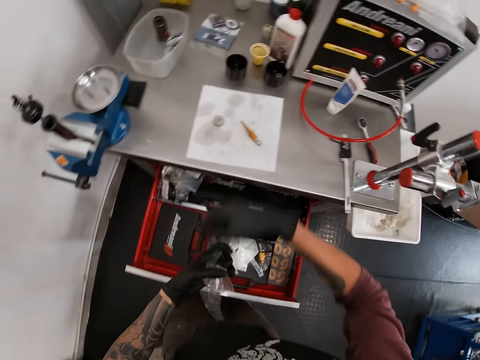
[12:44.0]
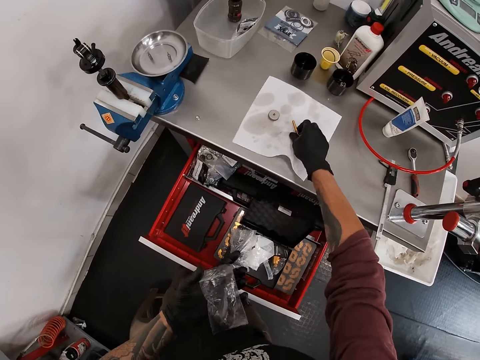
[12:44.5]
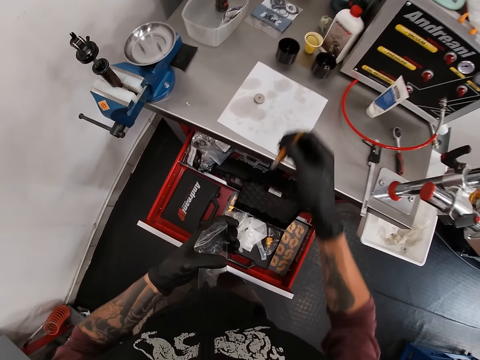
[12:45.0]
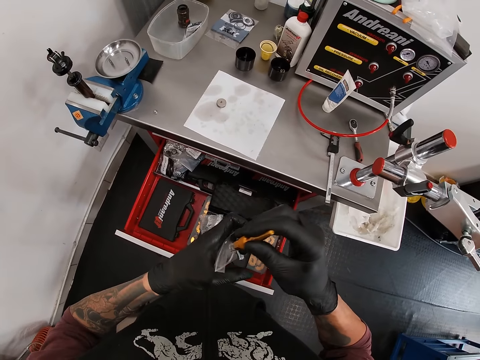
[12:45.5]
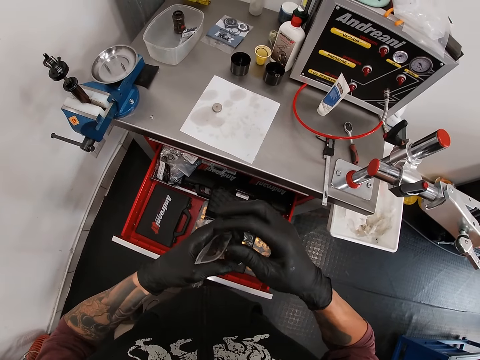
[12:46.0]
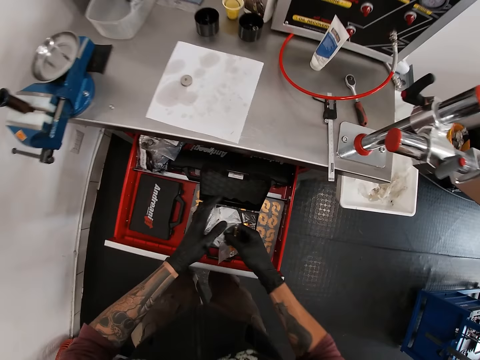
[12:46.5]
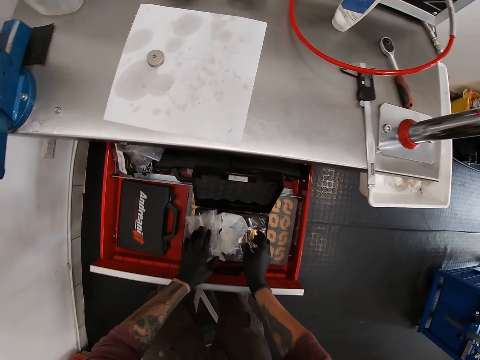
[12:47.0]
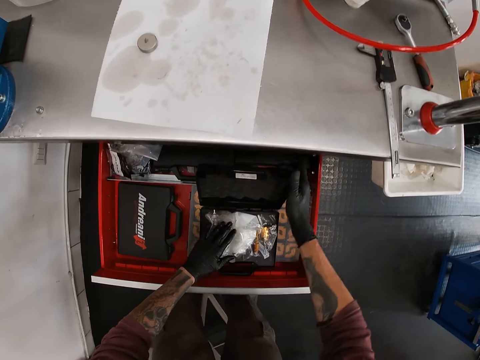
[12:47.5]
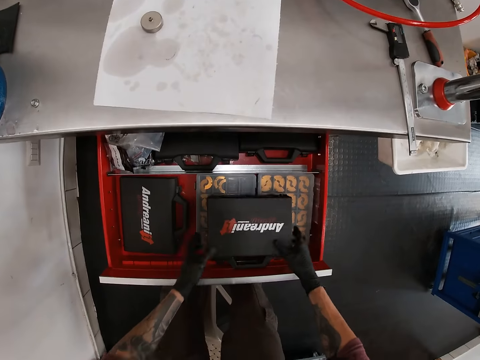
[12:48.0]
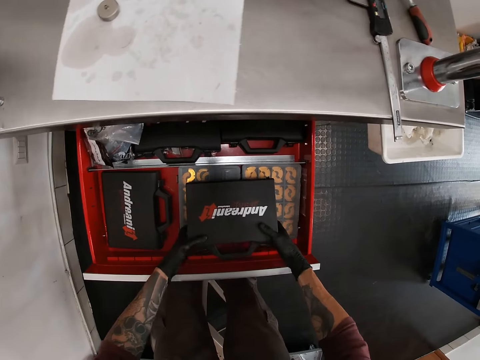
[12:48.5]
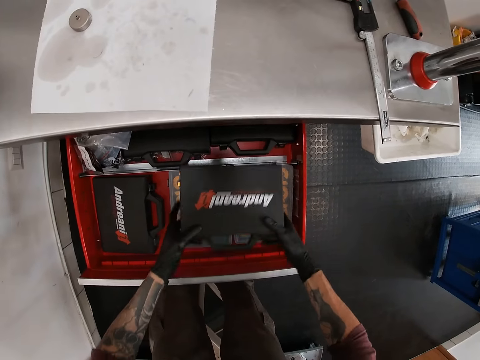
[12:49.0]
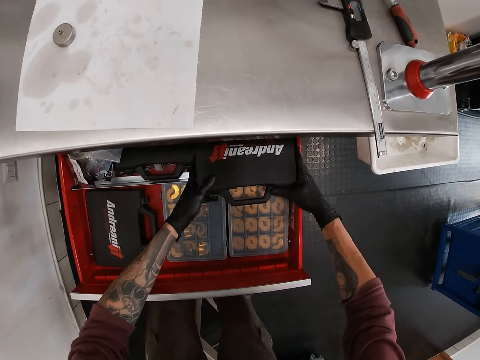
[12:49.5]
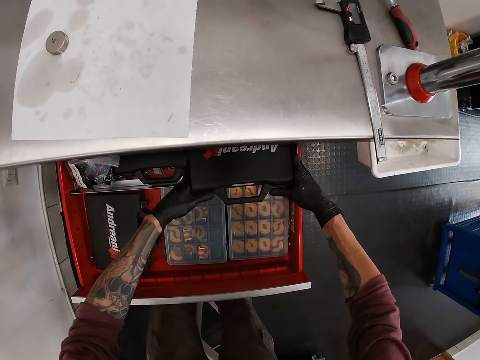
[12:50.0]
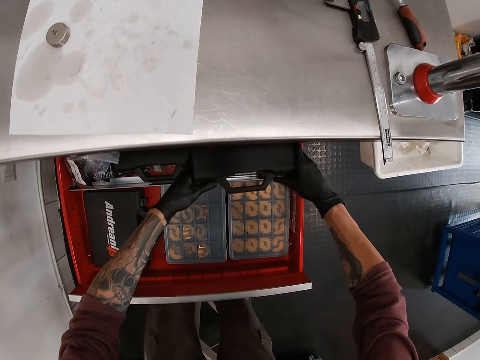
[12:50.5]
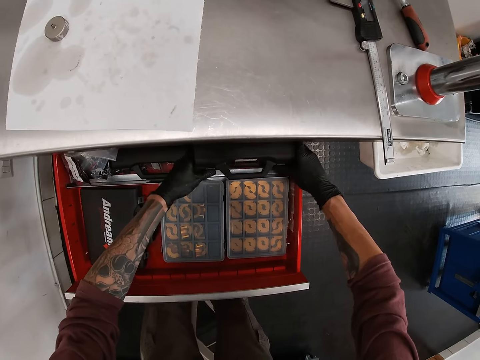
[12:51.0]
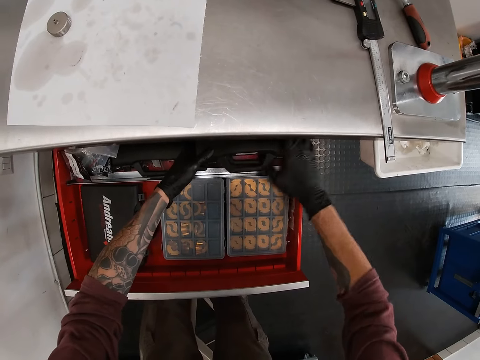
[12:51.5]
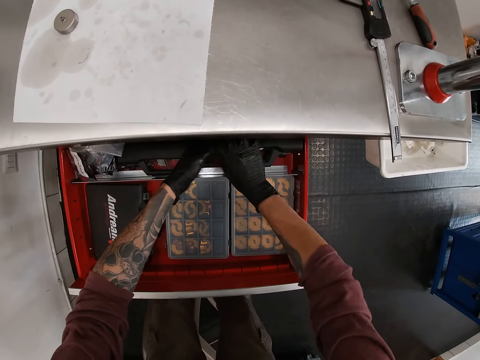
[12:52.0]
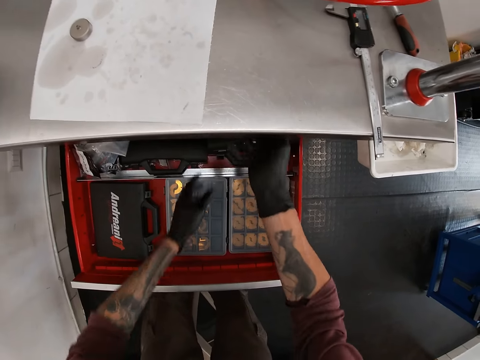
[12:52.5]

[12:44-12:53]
The camera wearer picks the coupled nozzle from the table with his right hand. He puts the coupled nozzle inside the plastic bag with his right hand. He puts the plastic bag of coupled nozzle in the tool box with his right hand. He places his left hand on the plastic bags inside the tool box. He closes the tool box with his right hand. He puts the tool box on a tool box inside the drawer with both hands.

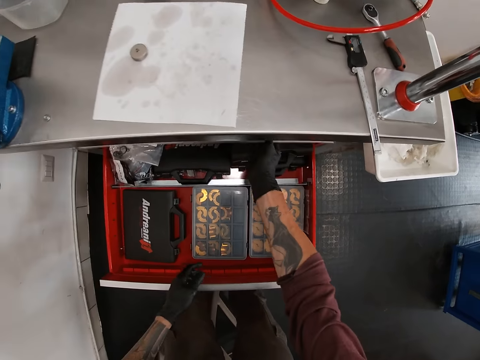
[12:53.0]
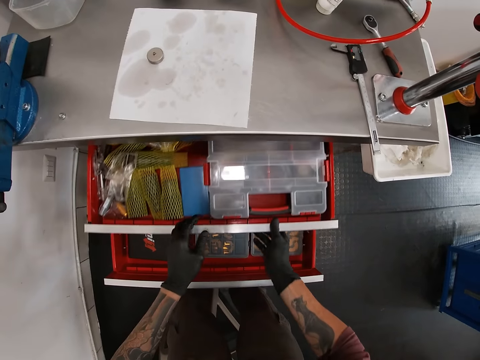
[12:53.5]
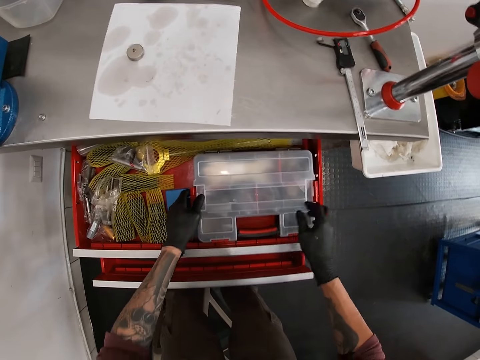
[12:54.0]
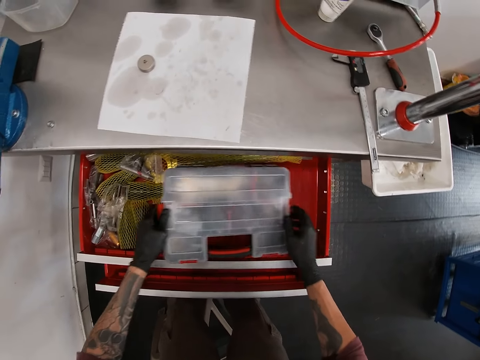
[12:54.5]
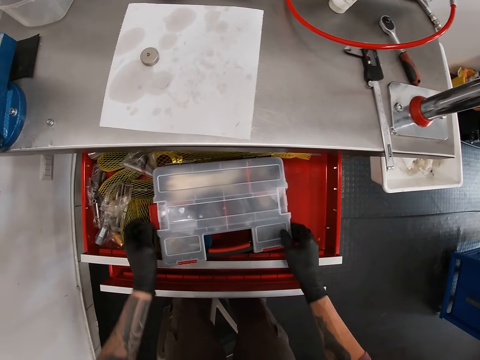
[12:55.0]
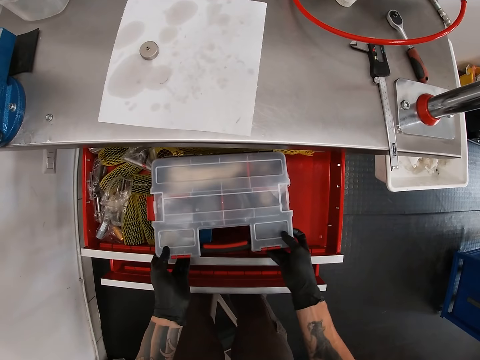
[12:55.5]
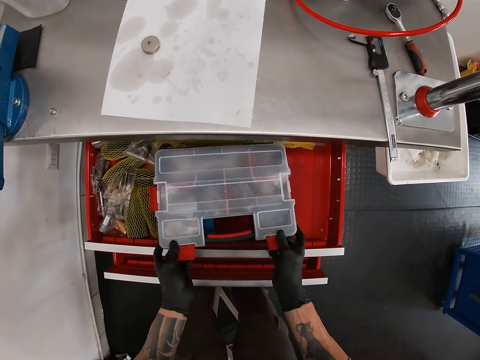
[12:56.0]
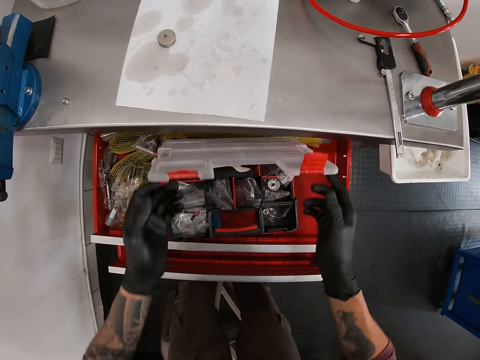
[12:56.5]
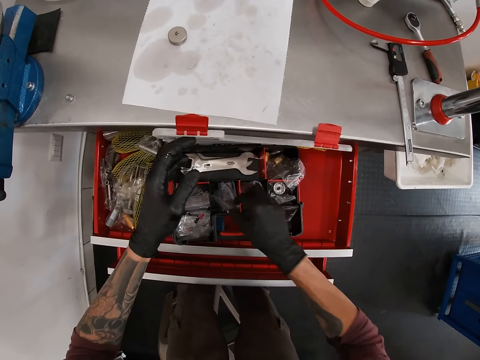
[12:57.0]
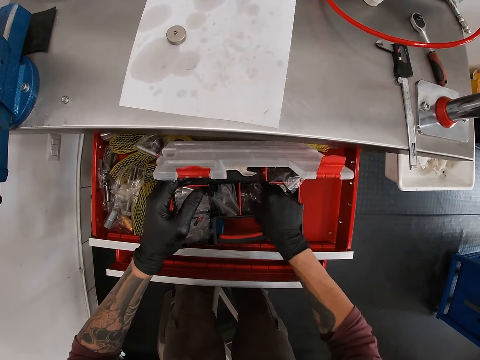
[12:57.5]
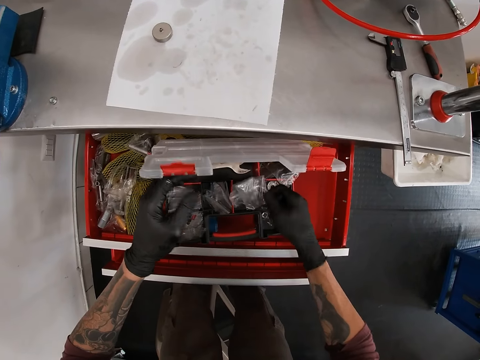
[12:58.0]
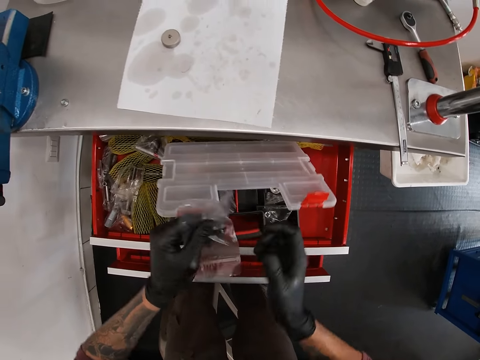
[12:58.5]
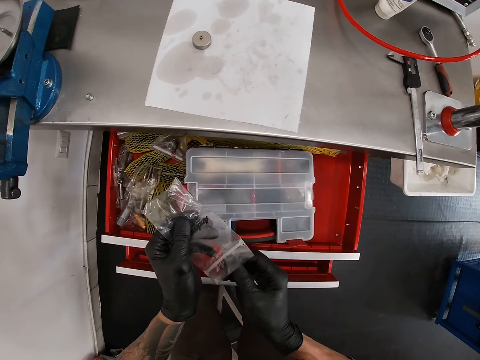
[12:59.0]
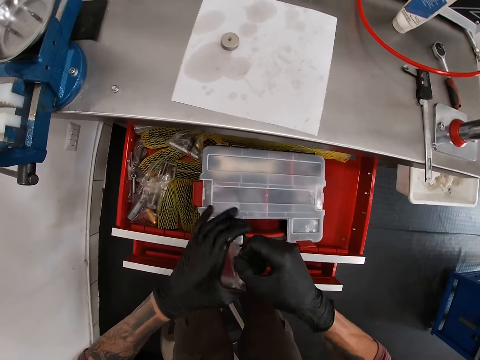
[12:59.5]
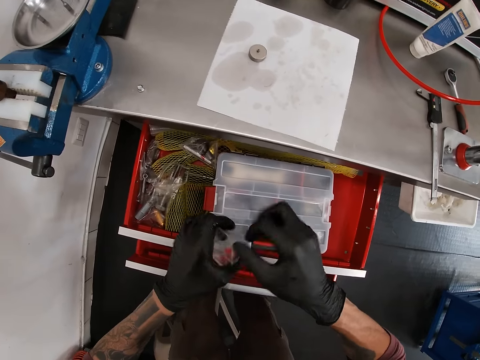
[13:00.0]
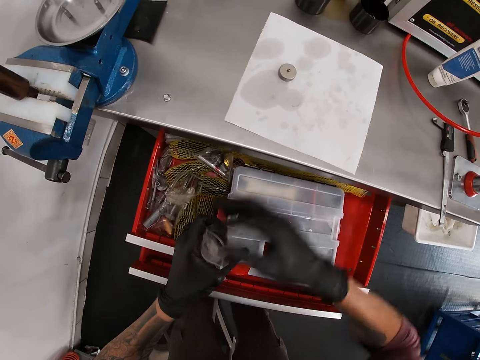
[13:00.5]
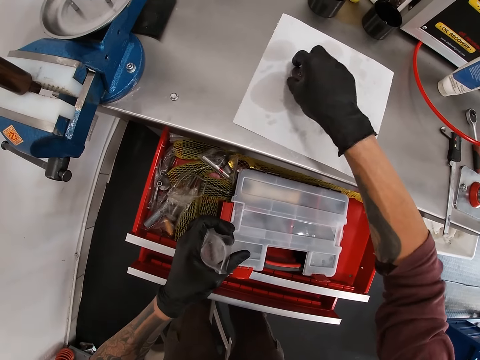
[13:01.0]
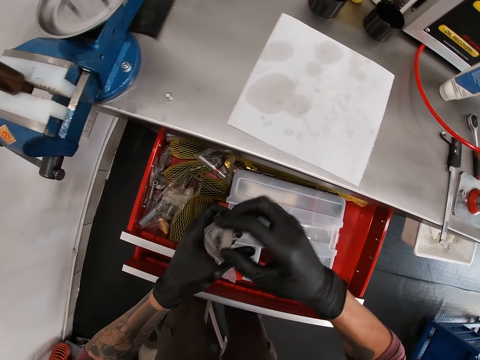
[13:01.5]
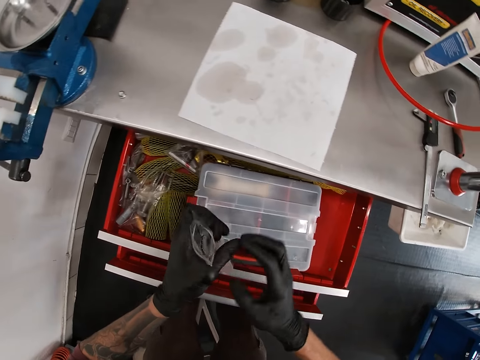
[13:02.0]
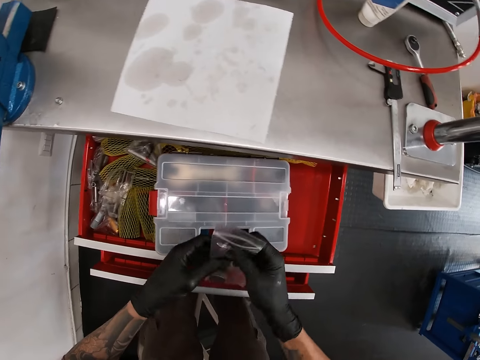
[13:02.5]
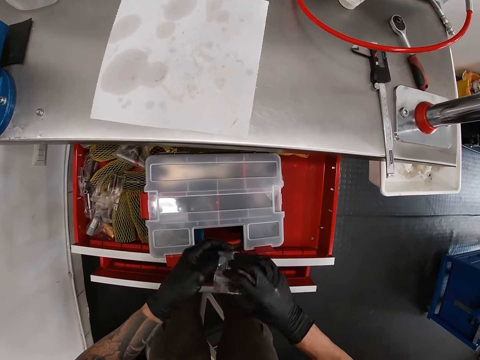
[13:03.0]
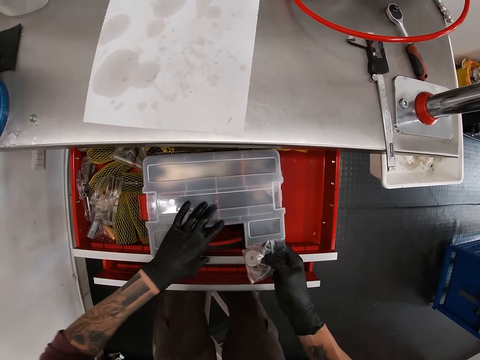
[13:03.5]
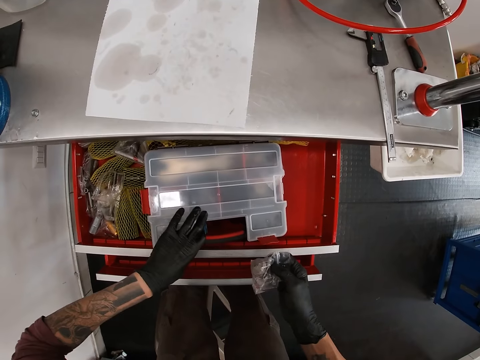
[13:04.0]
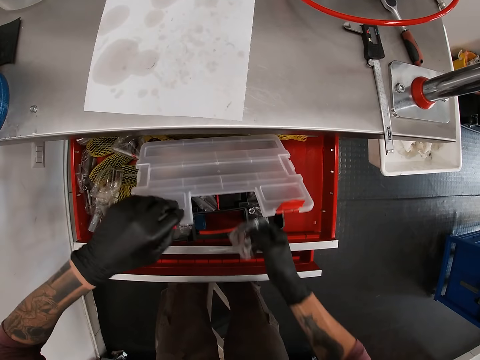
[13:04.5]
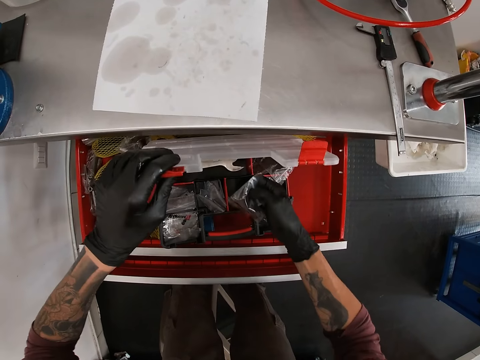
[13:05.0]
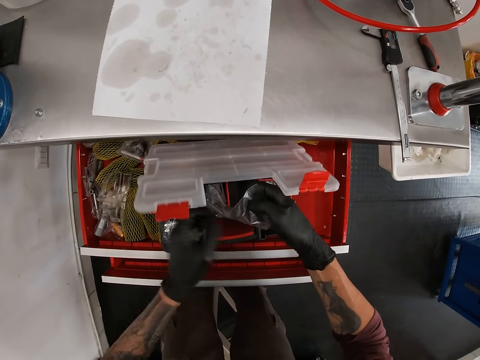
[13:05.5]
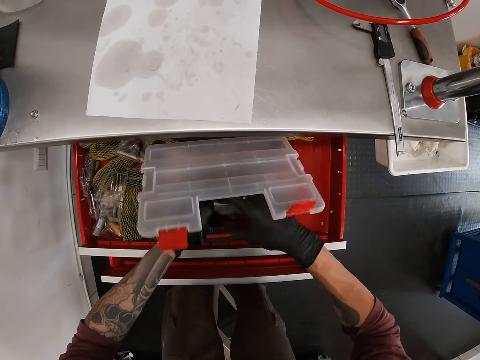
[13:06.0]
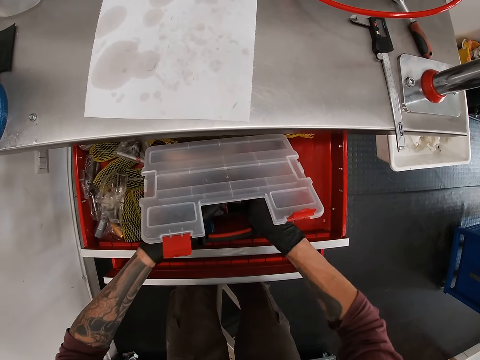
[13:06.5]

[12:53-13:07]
The camera wearer opens the door of the drawer with his right hand. He adjusts a tool box in the drawer with both hands. He opens the tool box with both hands. He picks a plastic bag or paper from the tool box with his right hand. He holds the plastic bag with his left hand and opens the plastic bag with his right hand. He picks the valve handwheel from the table with his right hand. He puts the valve handwheel inside the plastic bag with his right hand. He folds the plastic bag with both hands. He opens the tool box with his left hand. He folds the plastic bag of valve handwheel with both hands. He puts the paper in the toolbox.

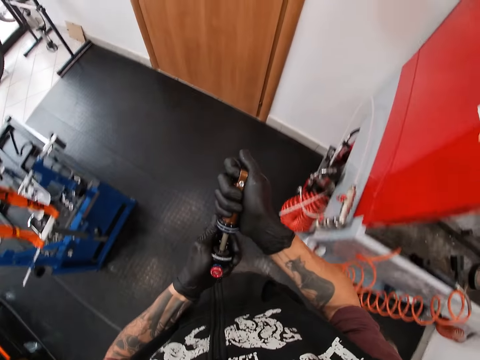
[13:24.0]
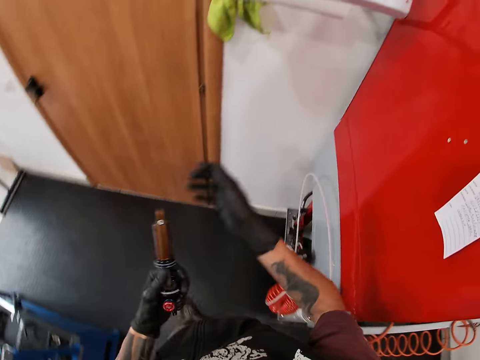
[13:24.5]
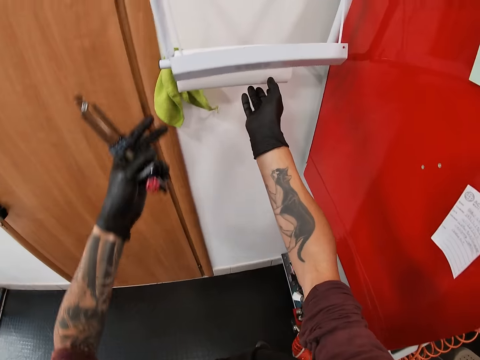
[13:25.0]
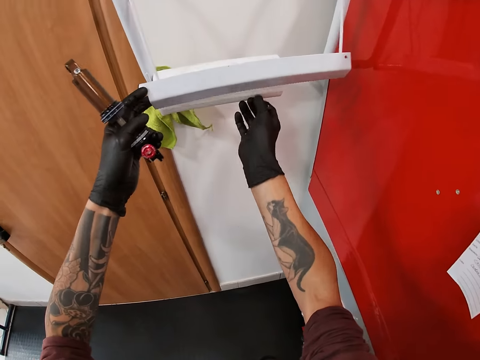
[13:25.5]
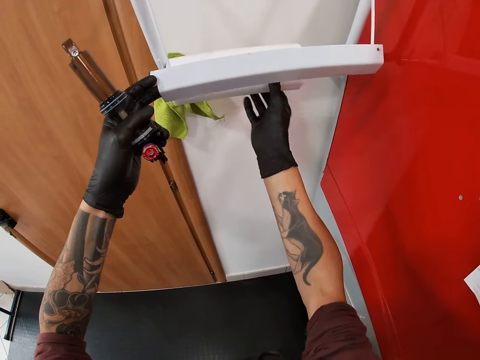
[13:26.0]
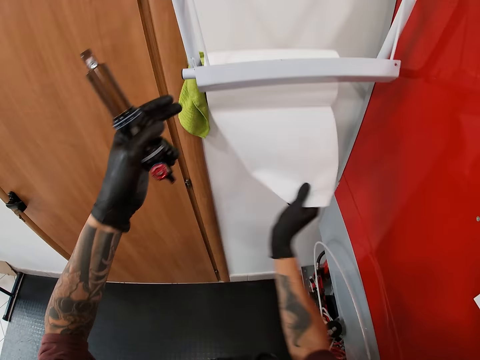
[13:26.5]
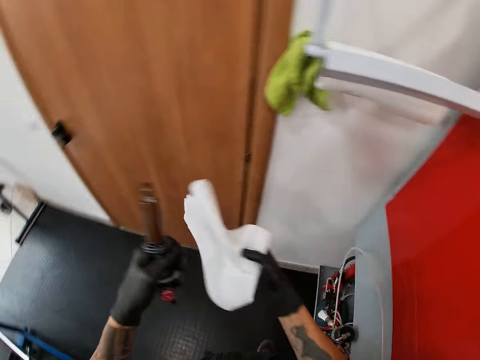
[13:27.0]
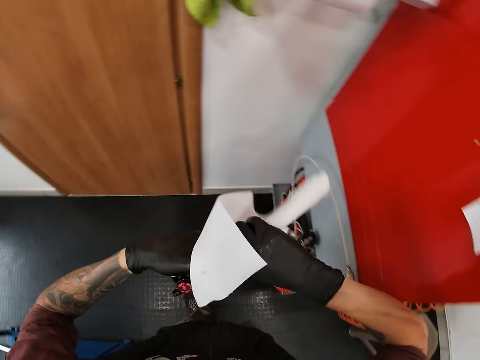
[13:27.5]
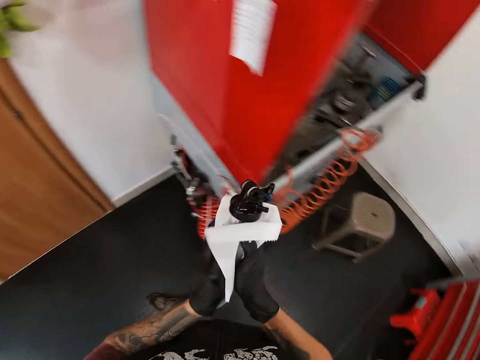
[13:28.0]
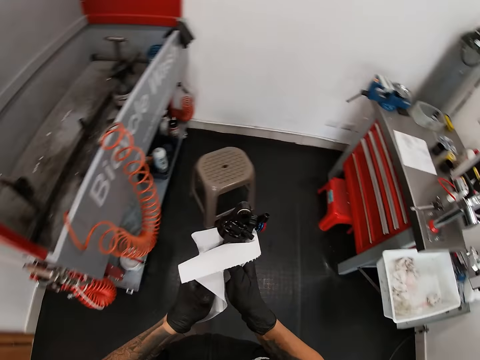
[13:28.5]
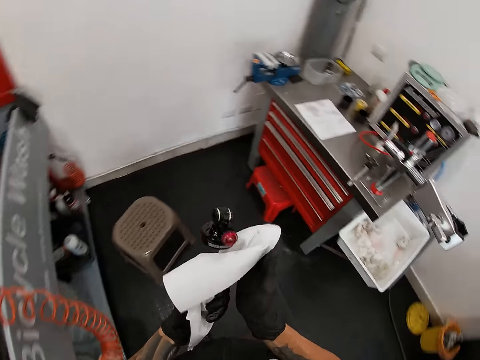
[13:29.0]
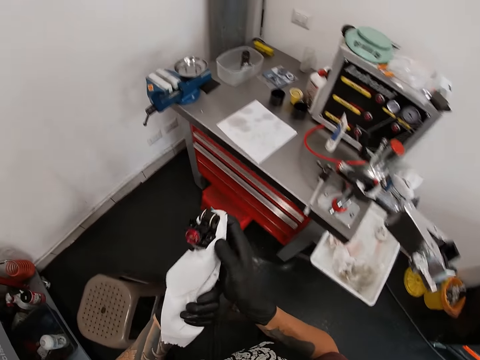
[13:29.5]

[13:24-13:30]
The camera wearer holds the gas regulator with his left hand. He holds a tissue holder with his left hand. He cuts a tissue or paper towel with his right hand. He pulls the paper towel. He cleans the metal piece with the tissue in his right hand. He moves around.
